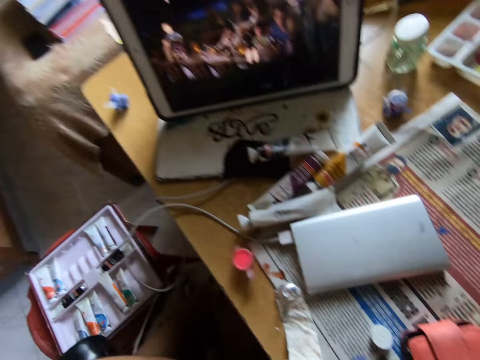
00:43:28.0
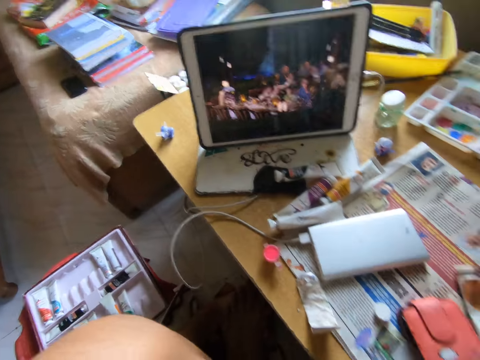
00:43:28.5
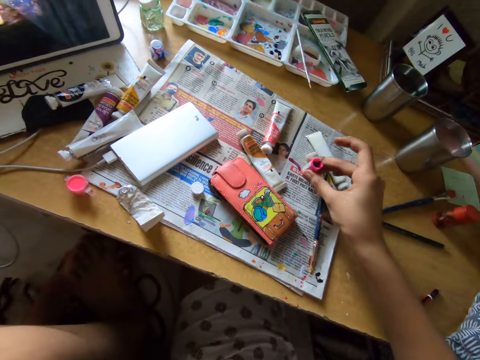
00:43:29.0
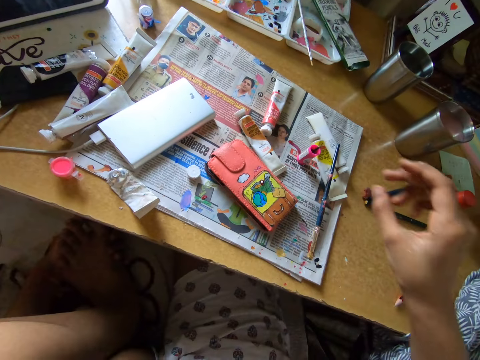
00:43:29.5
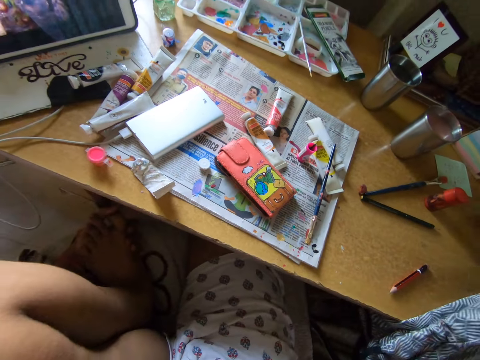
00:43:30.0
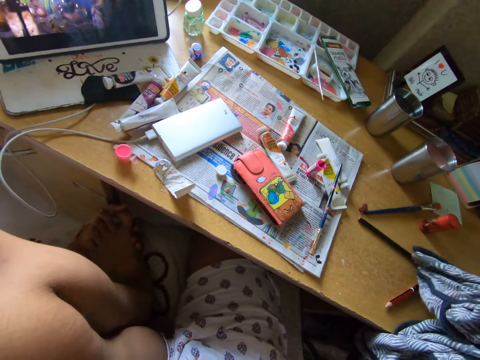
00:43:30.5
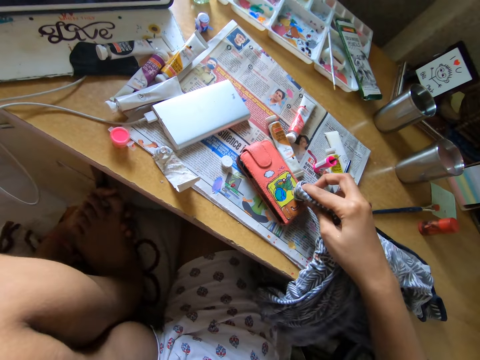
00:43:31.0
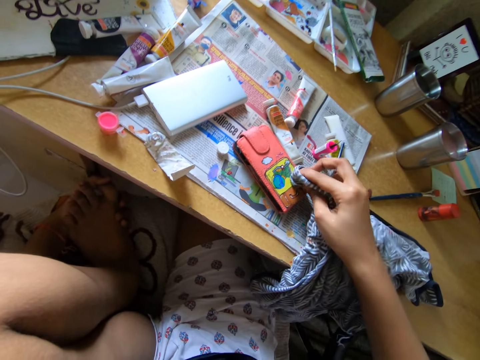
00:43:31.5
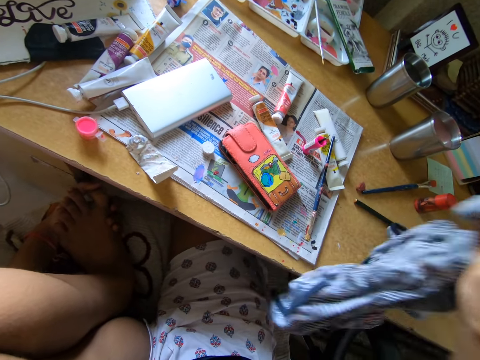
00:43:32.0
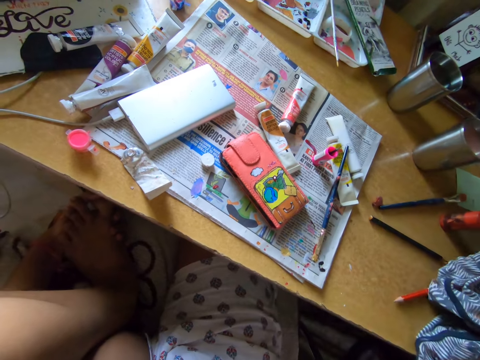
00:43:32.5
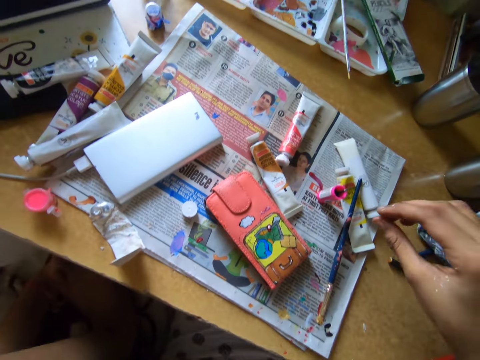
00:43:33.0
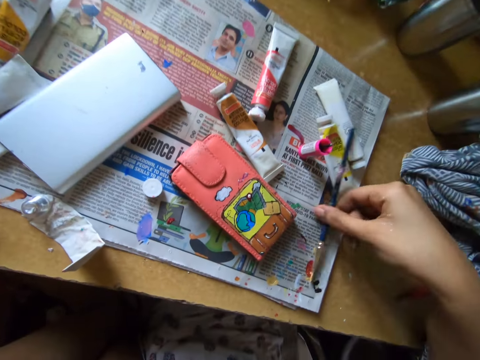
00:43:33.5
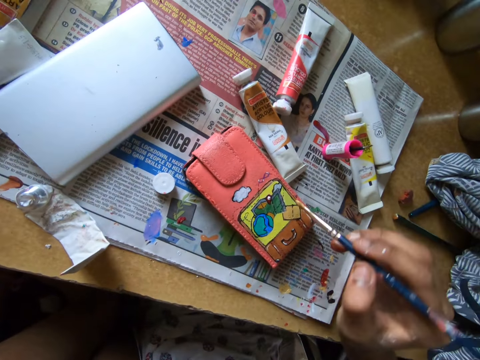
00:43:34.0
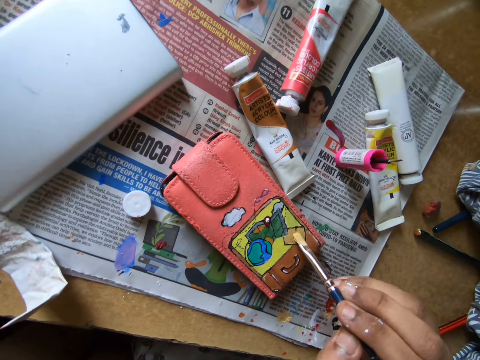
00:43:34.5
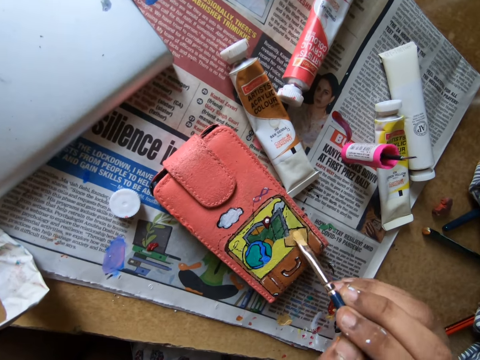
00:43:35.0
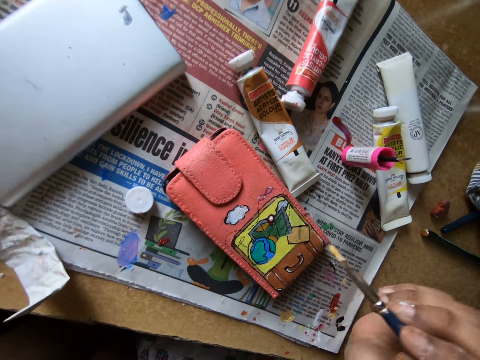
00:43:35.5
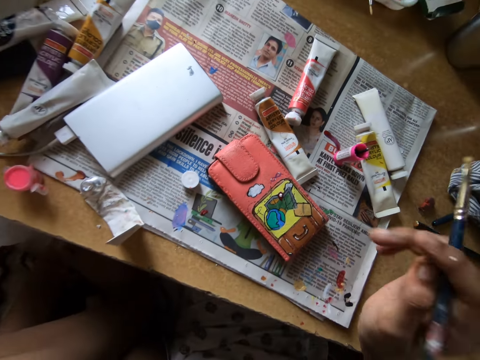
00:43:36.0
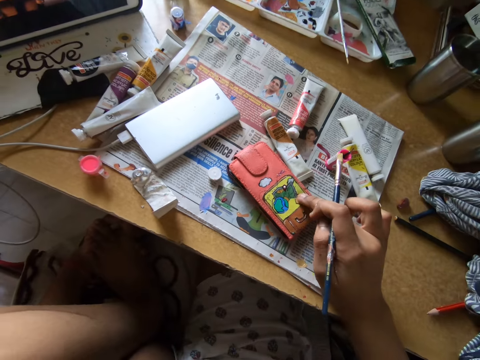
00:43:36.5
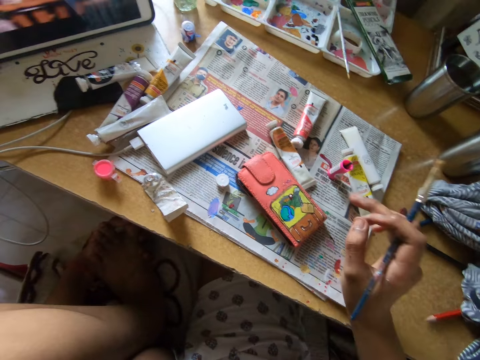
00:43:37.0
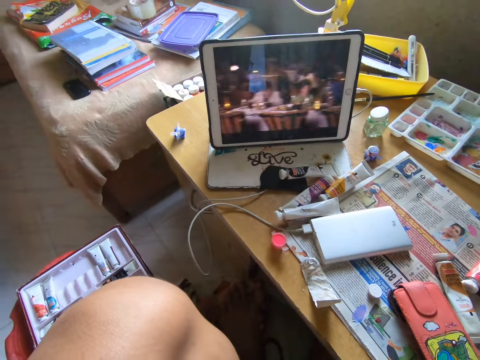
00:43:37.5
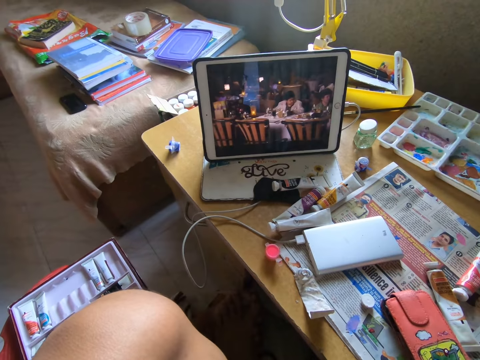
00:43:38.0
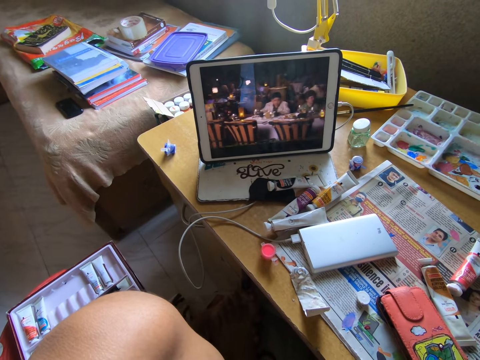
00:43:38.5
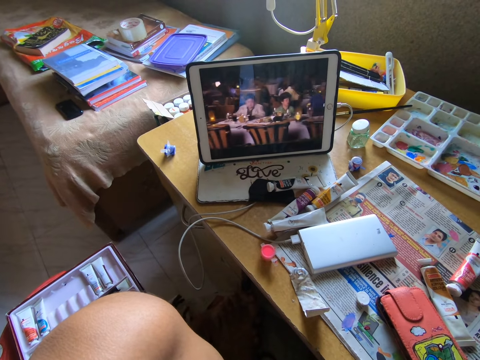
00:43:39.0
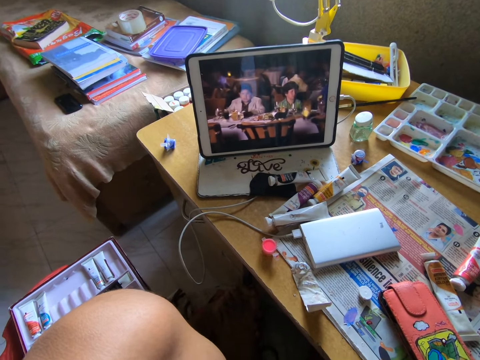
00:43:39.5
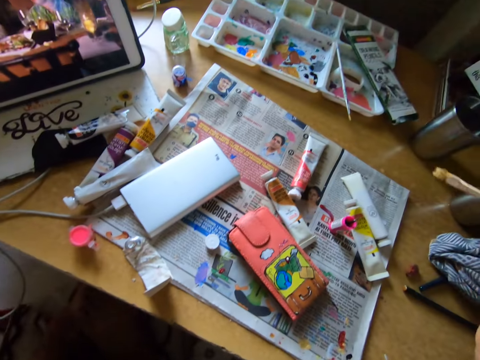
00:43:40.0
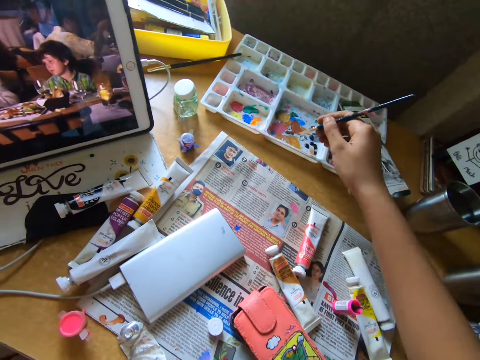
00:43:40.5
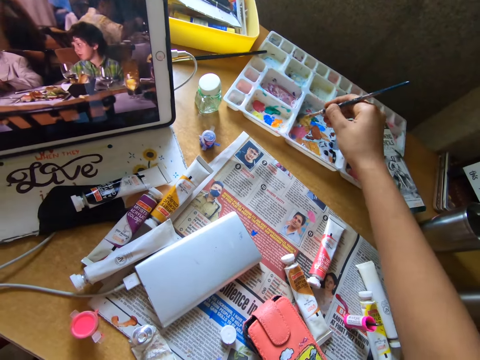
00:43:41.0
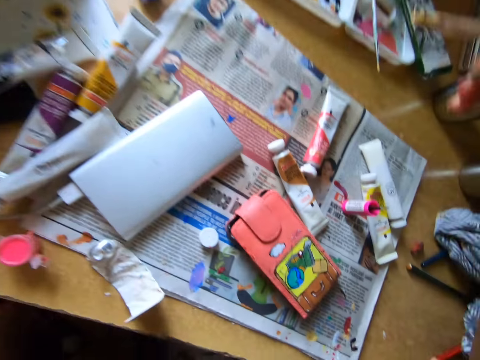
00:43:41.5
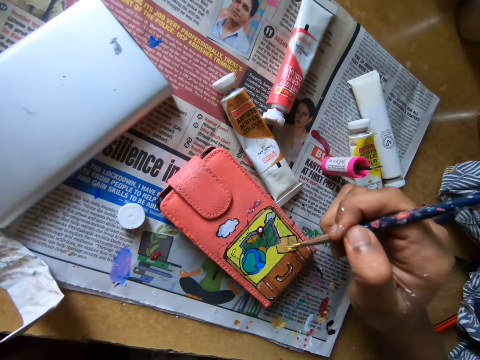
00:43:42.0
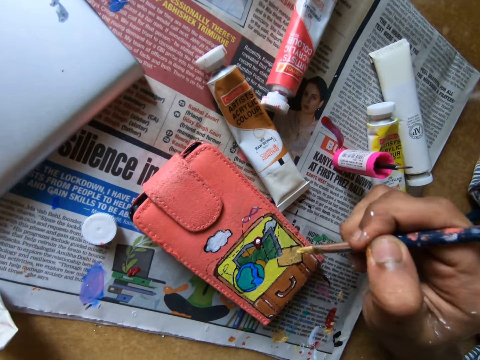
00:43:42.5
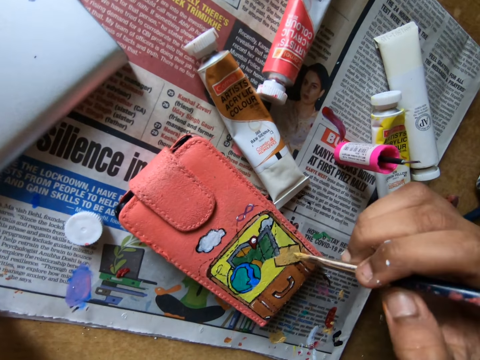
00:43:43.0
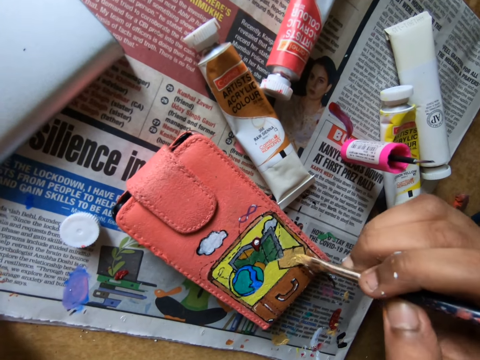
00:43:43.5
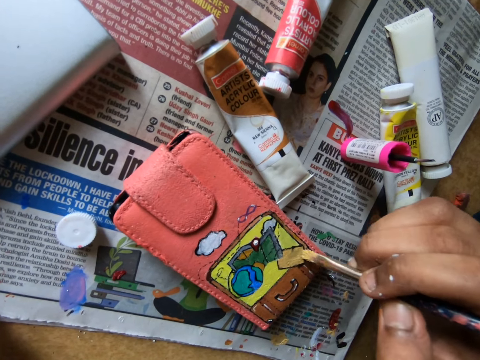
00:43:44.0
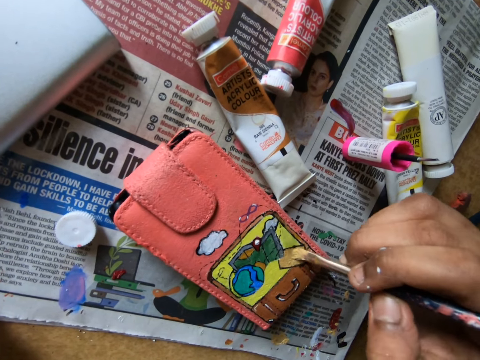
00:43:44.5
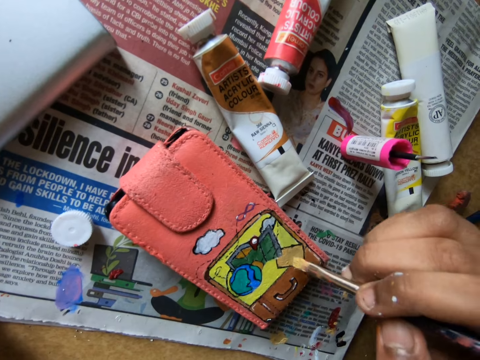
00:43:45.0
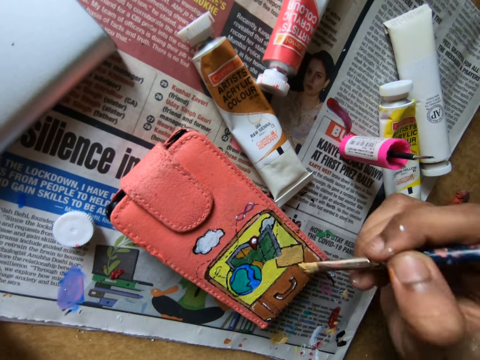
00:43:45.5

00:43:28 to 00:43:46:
The camera wearer looks at a tablet on the table. They put a paint marker on top of a newspaper. They look around. They wipe a wallet with a cloth. They pick up a pencil brush from the newspaper. They apply paint on the wallet with the pencil brush. They wipe the wallet with a finger. They look at the tablet on the table. They look around. They rub the pencil brush on a paint tray. They apply paint on the wallet with the pencil brush.

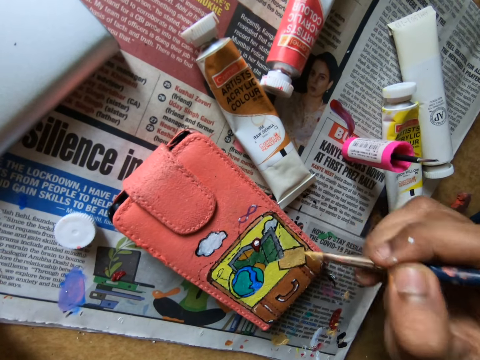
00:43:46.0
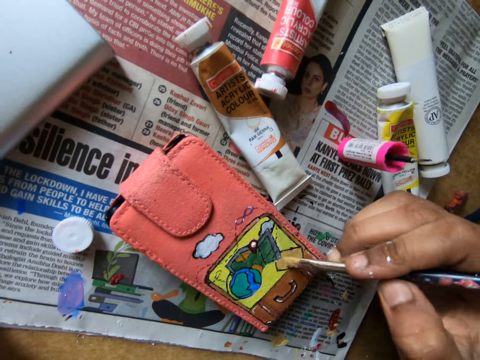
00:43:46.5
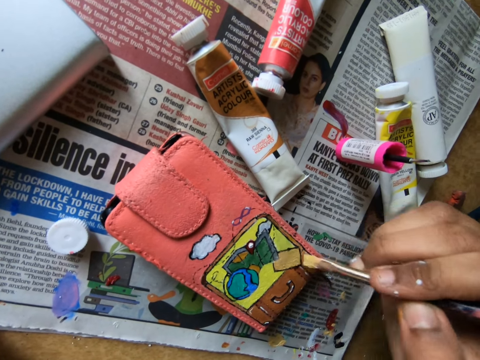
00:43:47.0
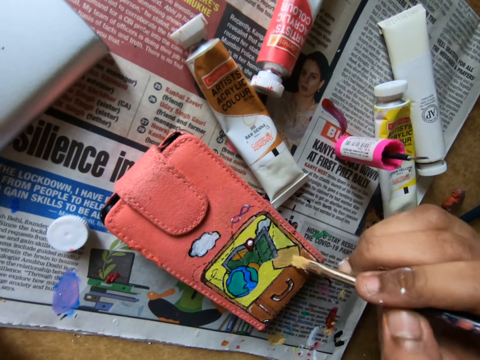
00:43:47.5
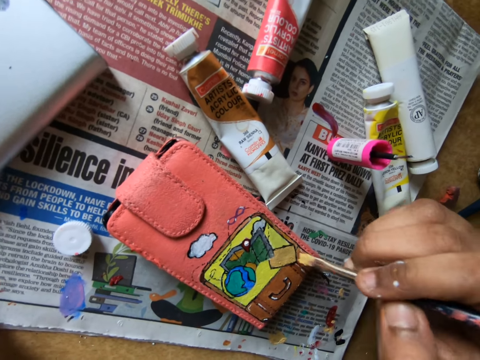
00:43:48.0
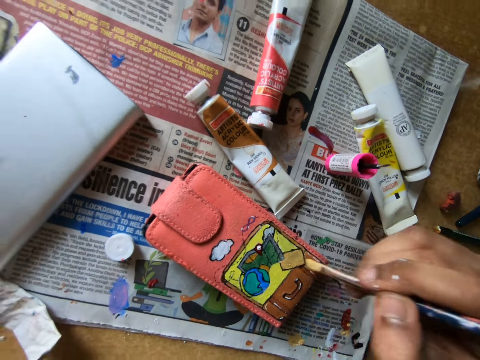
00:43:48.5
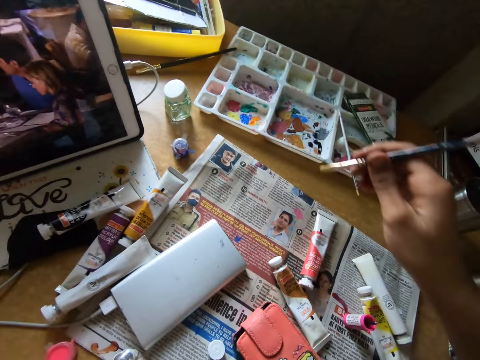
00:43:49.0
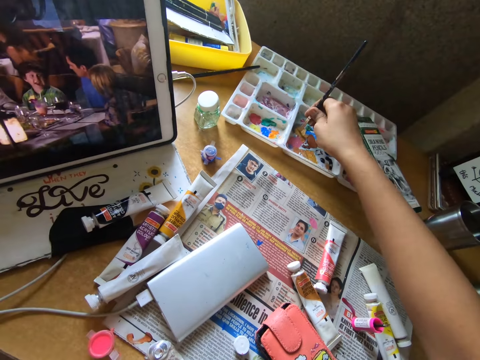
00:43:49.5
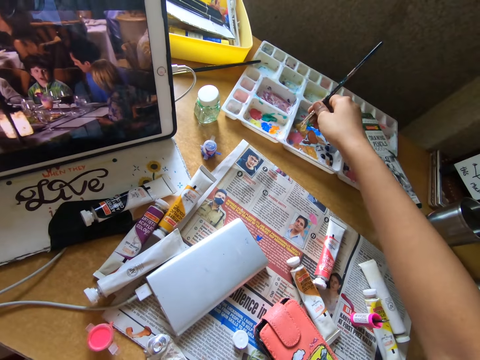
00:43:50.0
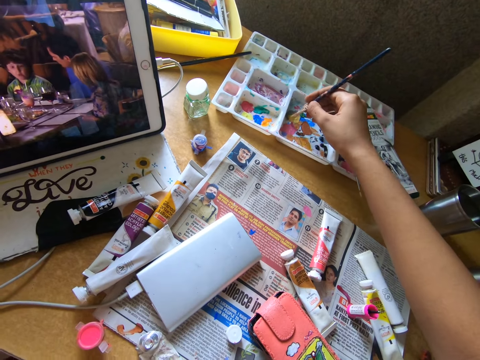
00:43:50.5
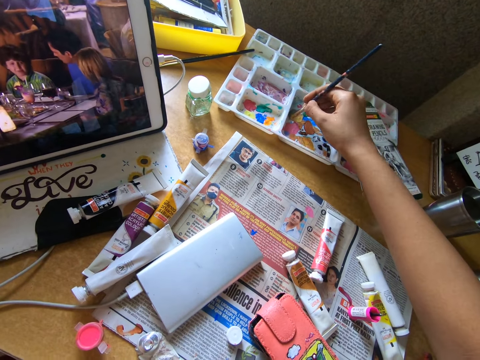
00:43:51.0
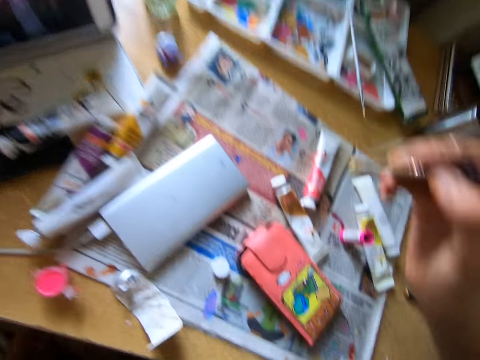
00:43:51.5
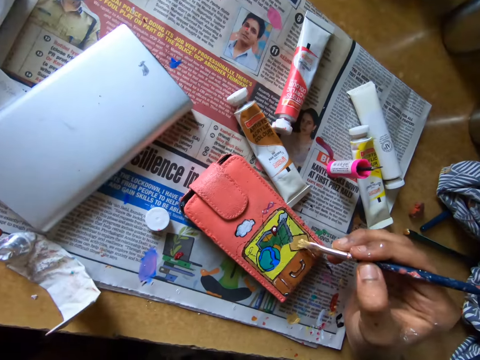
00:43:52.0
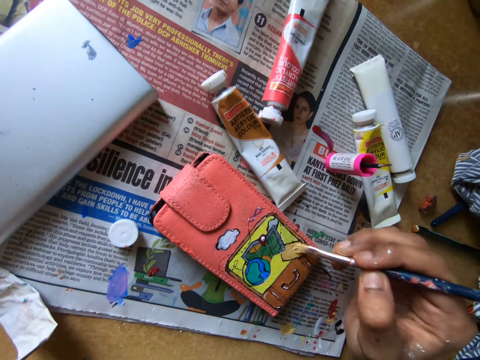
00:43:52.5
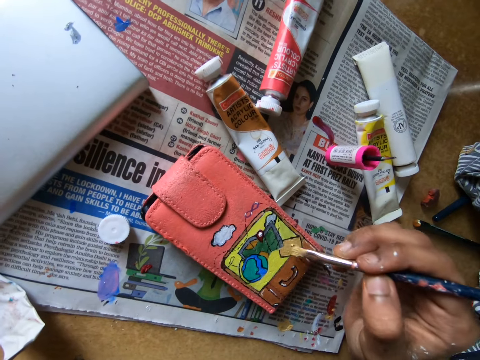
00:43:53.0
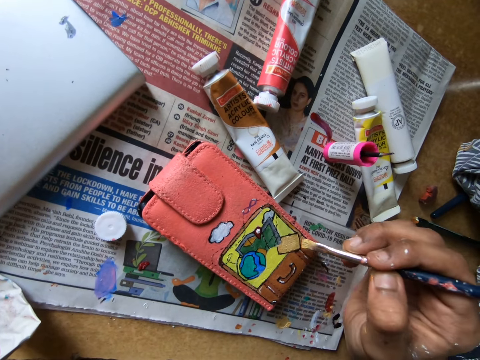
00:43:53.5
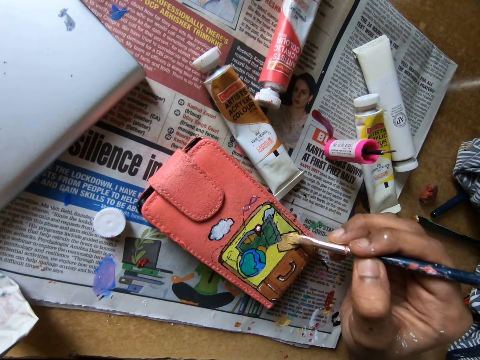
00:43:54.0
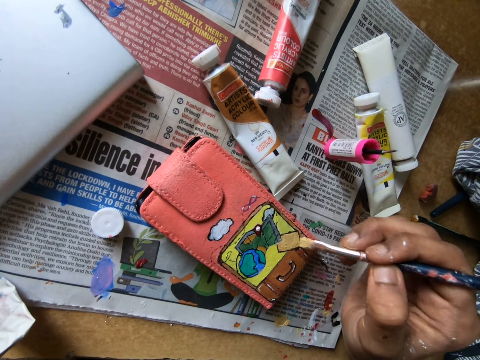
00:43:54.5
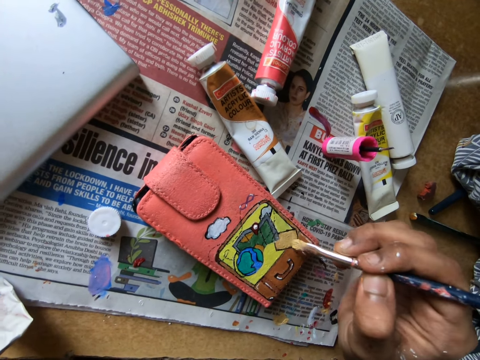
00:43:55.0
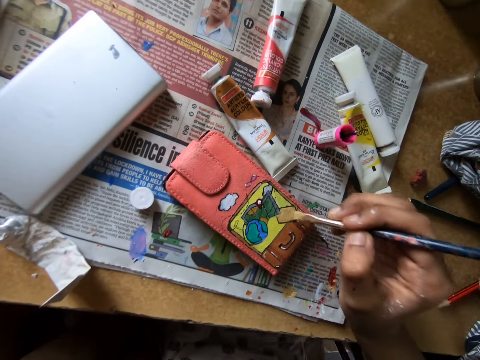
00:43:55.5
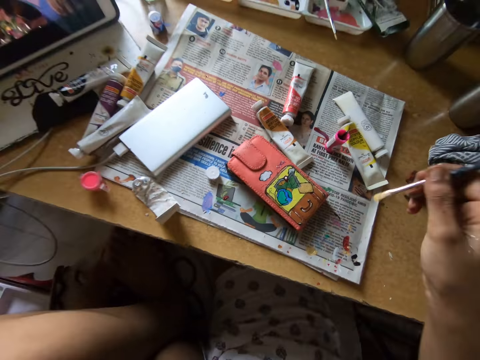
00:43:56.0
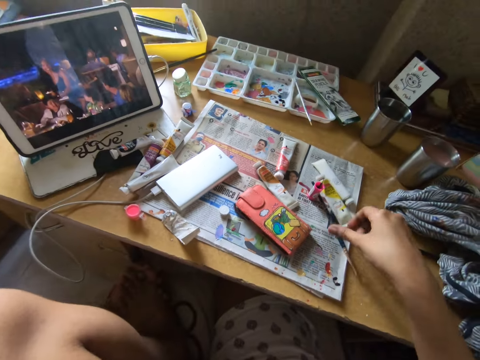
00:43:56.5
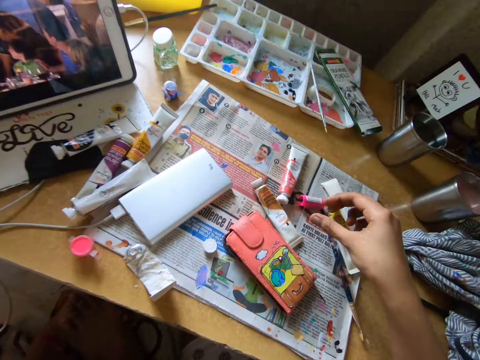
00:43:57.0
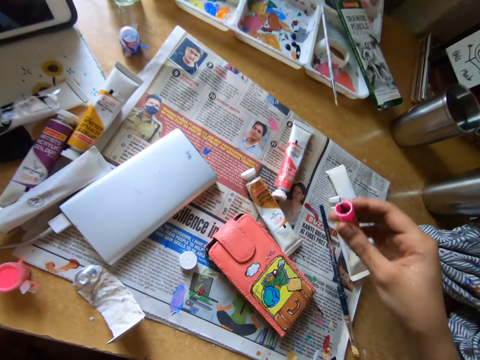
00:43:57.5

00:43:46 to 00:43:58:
The camera wearer rubs a pencil brush on a paint tray. They apply paint on a wallet with the pencil brush. They put the pencil brush on top of a newspaper. They pick up a paint marker.
